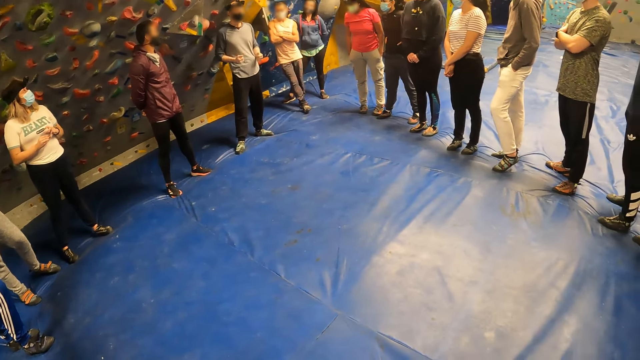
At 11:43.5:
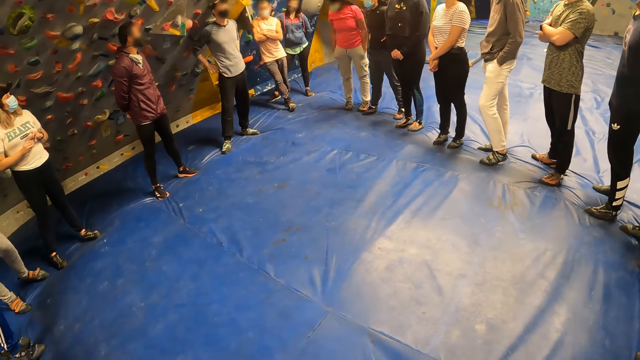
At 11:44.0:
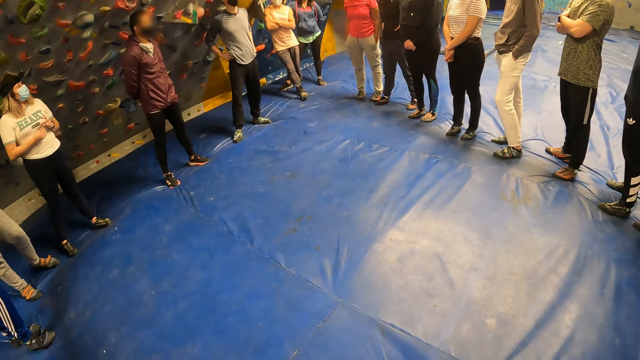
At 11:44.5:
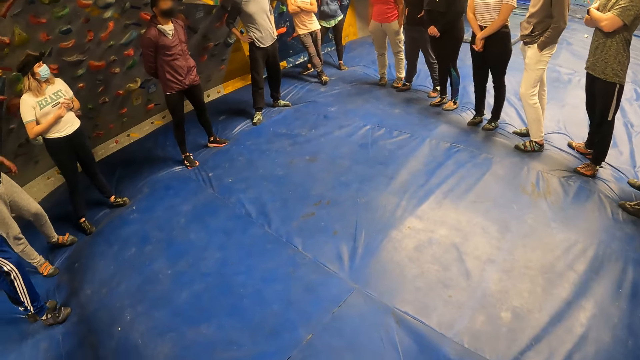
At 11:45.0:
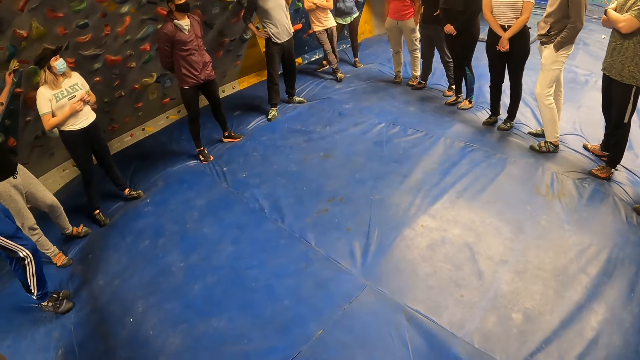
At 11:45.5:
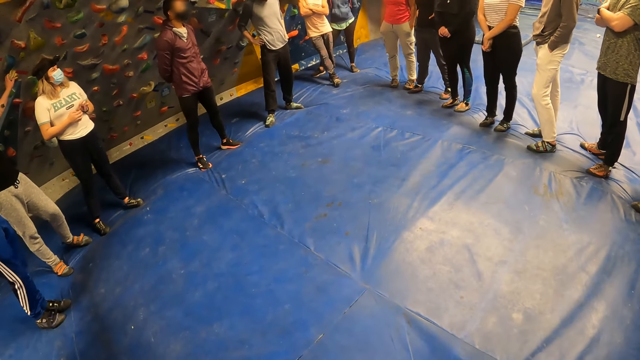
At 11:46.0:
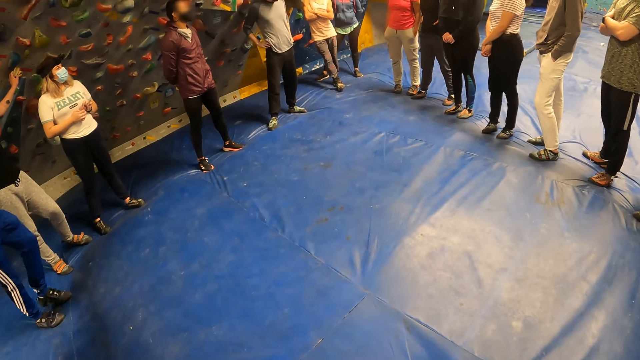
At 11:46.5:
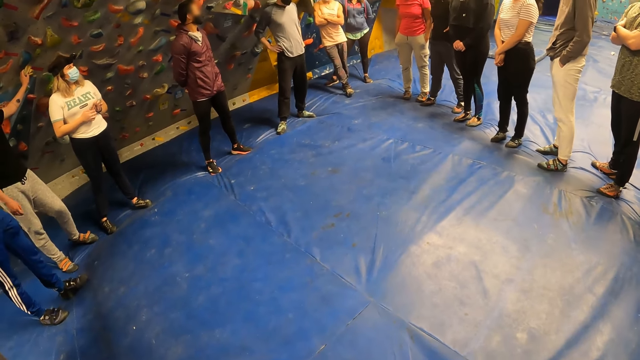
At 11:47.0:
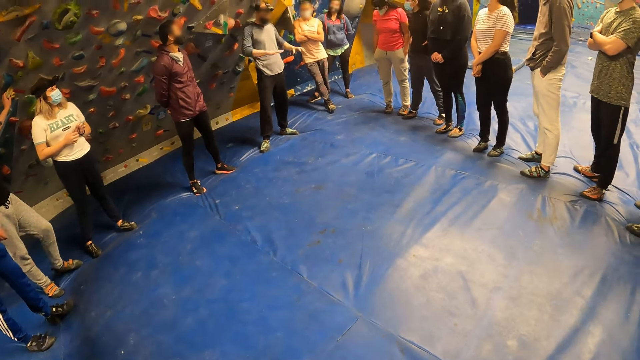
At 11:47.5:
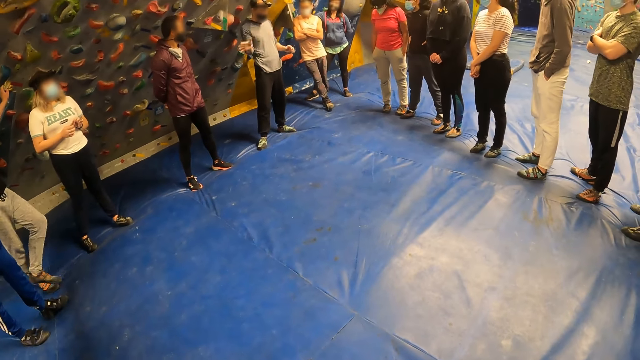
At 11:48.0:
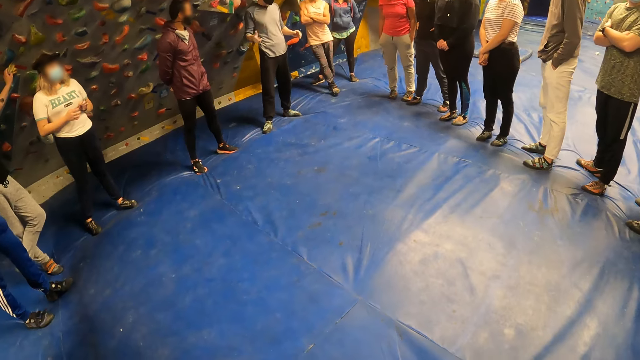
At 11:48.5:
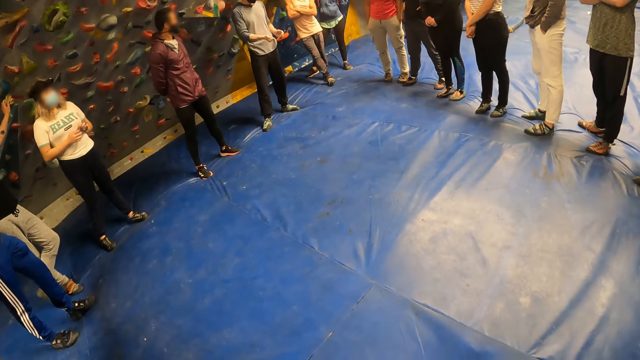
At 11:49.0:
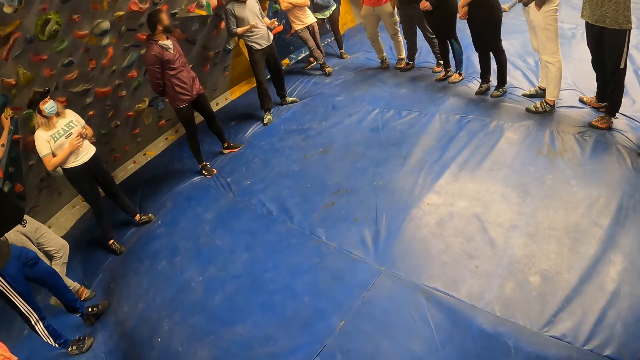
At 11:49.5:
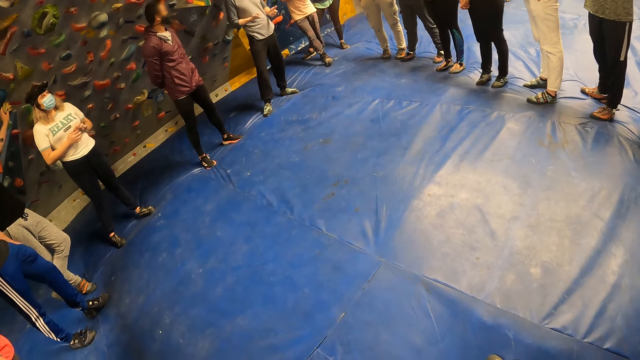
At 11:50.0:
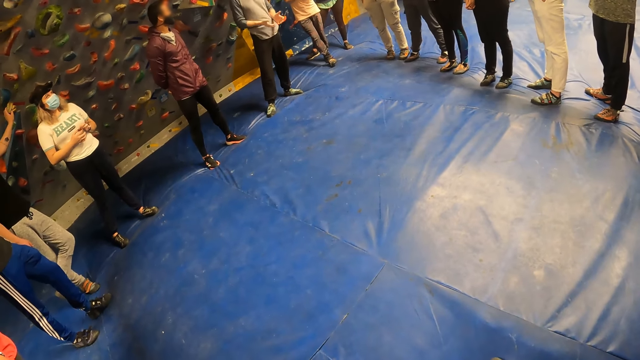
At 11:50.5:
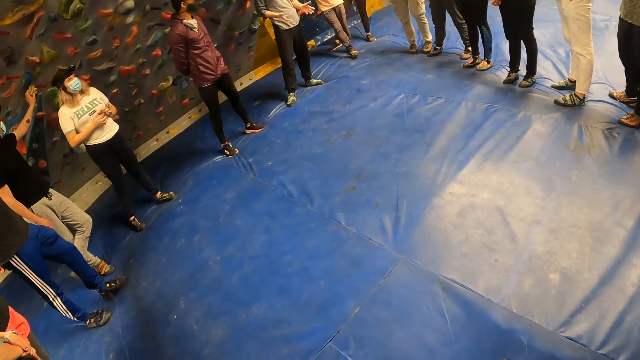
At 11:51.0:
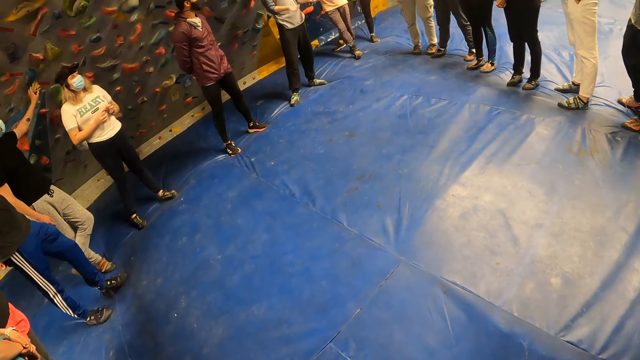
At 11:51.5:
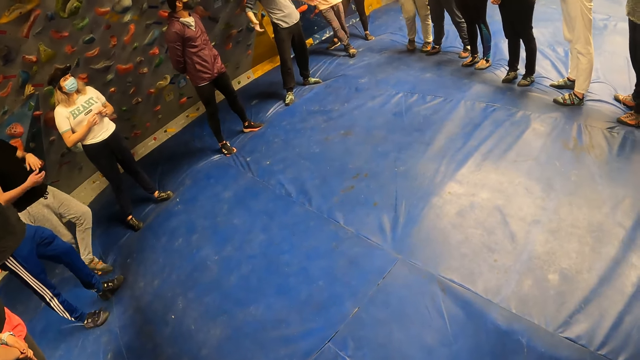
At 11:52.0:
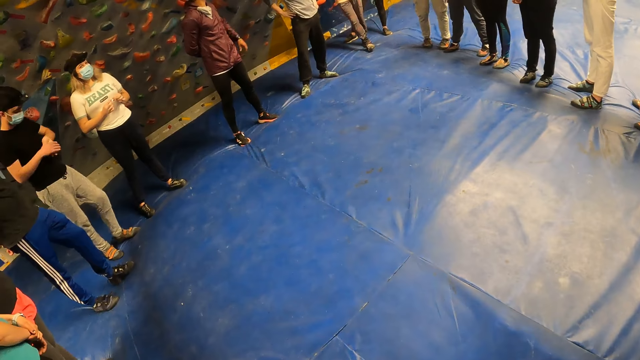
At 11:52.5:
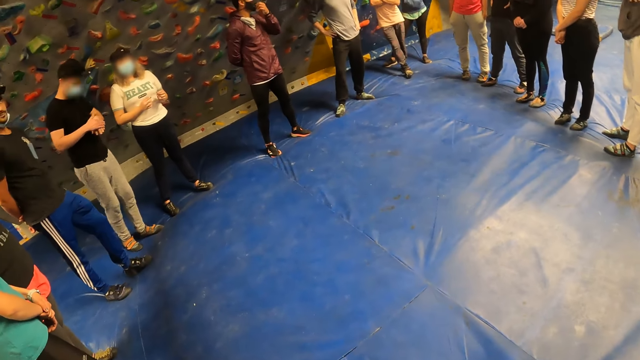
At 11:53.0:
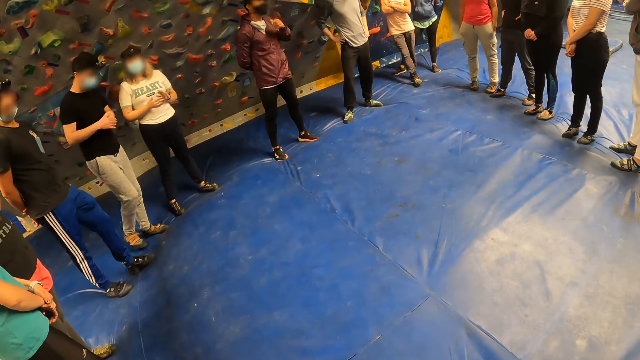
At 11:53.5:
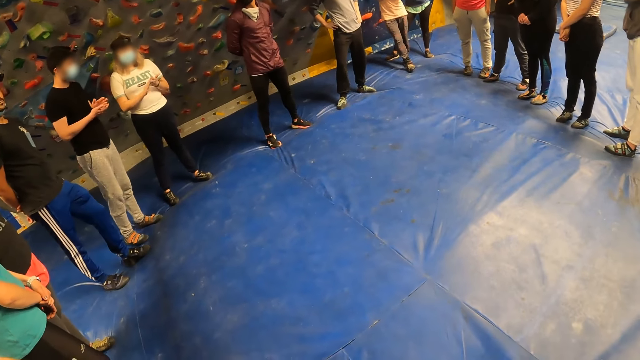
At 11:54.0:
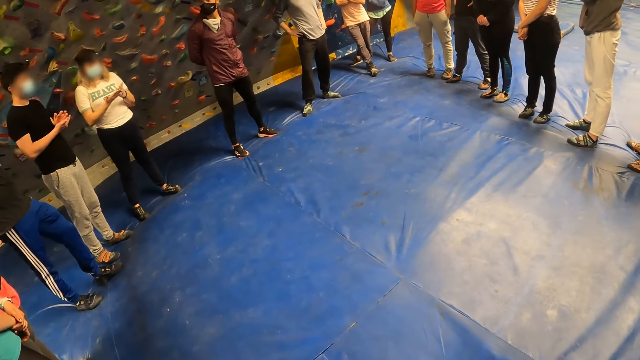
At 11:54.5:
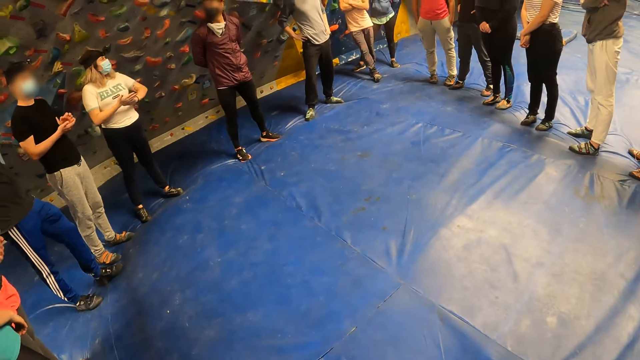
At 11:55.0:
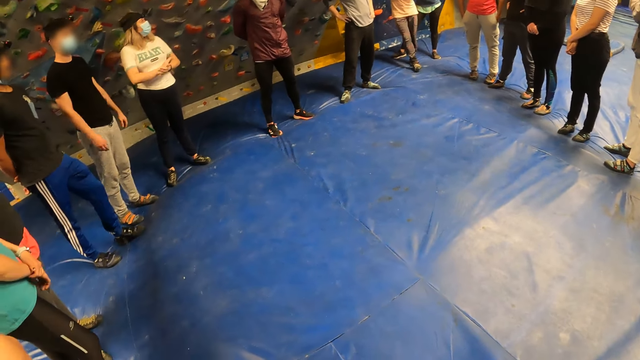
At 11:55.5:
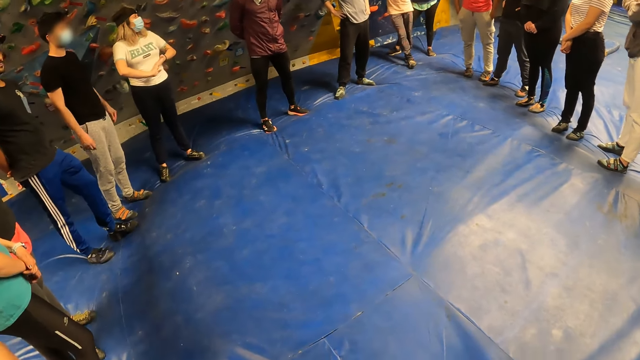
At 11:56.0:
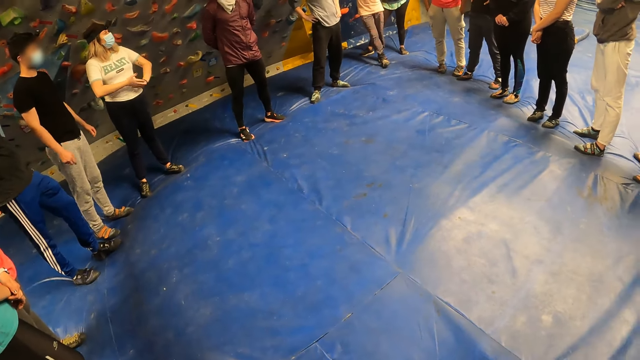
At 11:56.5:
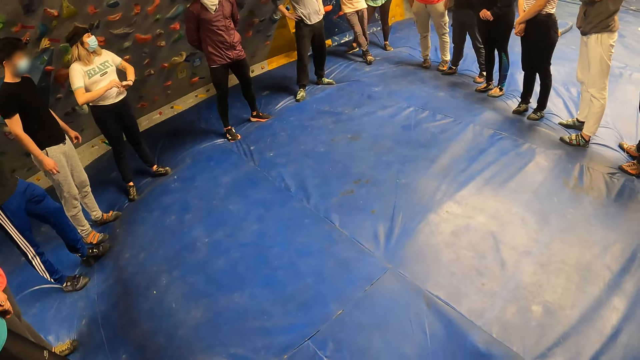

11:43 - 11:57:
The man places his left hand on the bouldering wall. Another man demonstrates to a group of people with both hands. The first man removes his left hand from the bouldering wall and rubs his left hand with his right hand.

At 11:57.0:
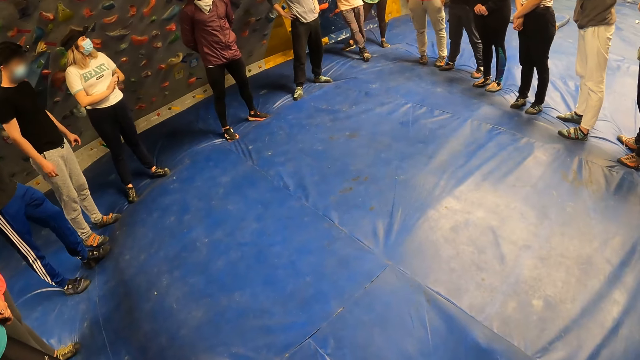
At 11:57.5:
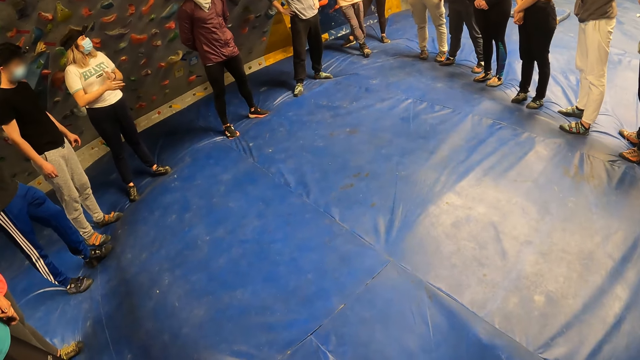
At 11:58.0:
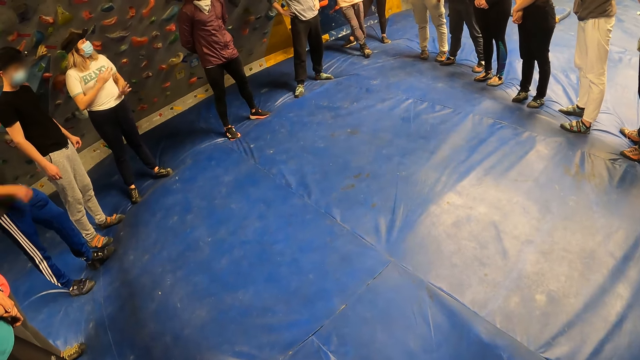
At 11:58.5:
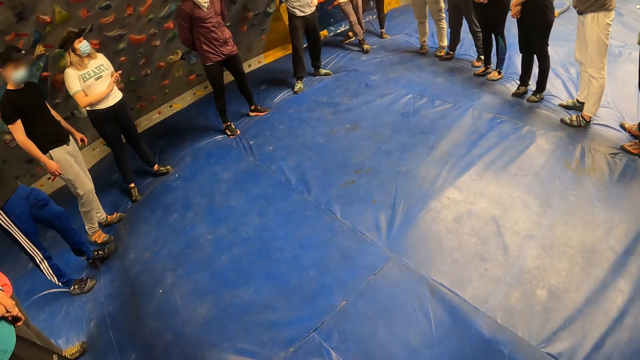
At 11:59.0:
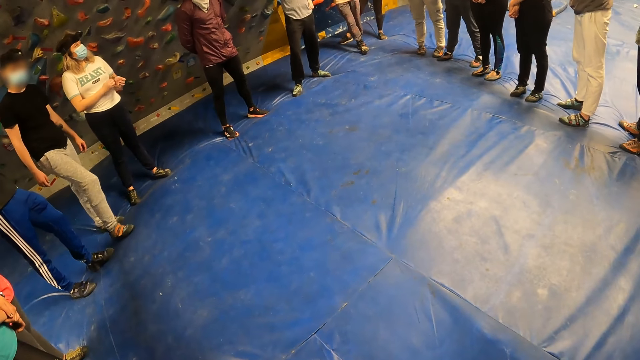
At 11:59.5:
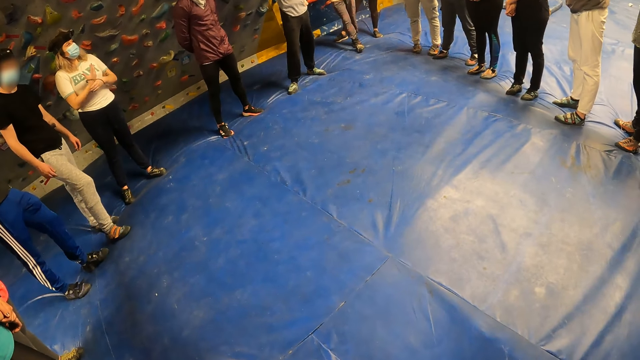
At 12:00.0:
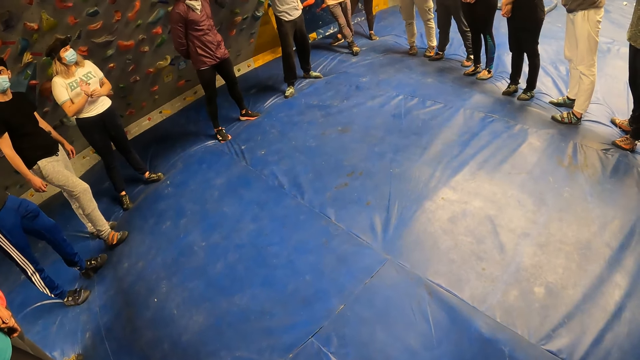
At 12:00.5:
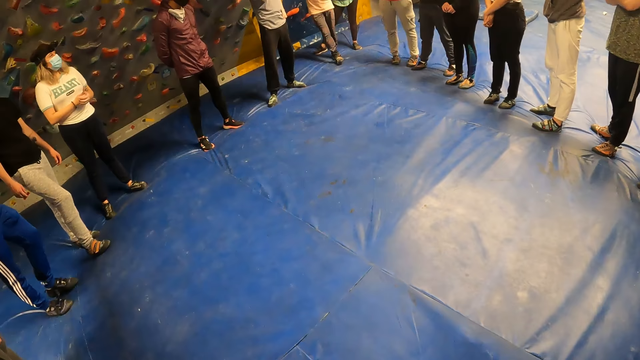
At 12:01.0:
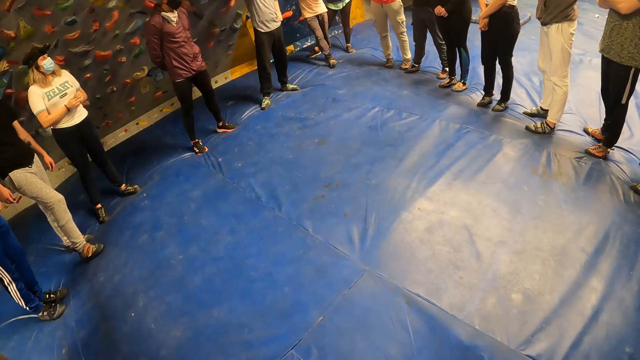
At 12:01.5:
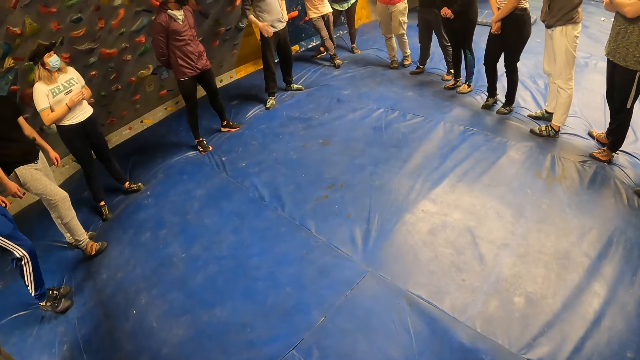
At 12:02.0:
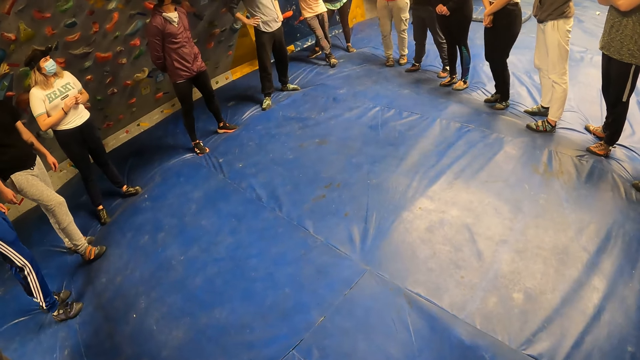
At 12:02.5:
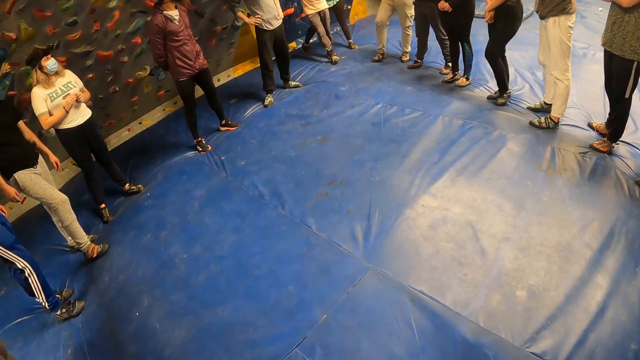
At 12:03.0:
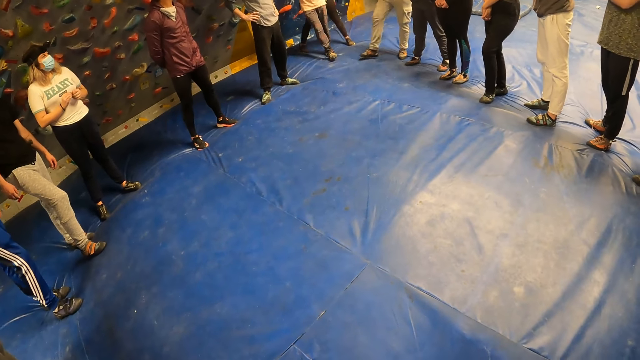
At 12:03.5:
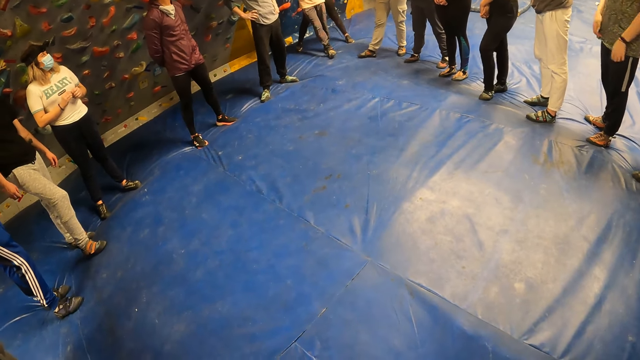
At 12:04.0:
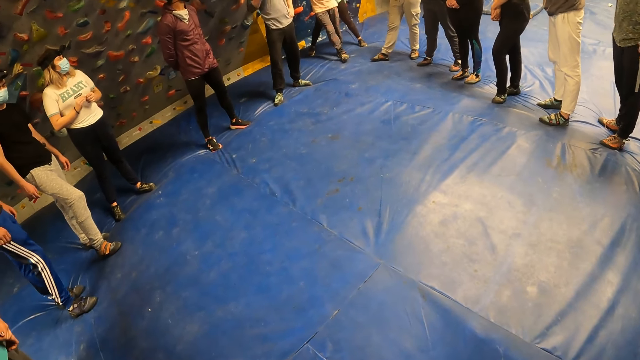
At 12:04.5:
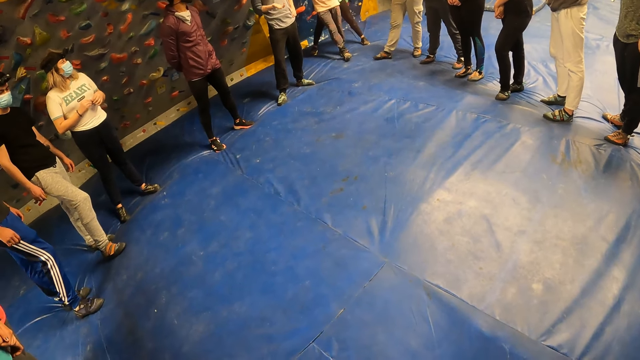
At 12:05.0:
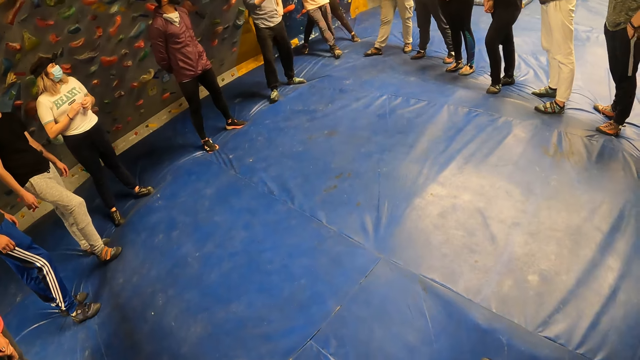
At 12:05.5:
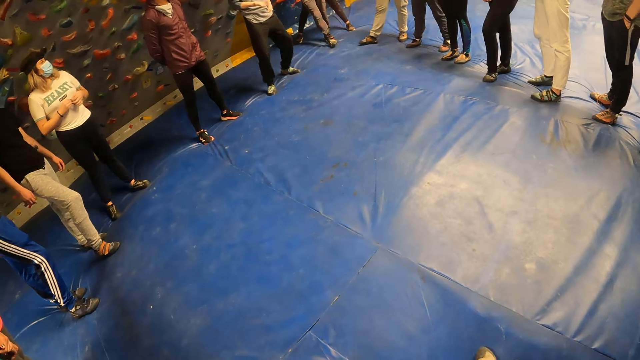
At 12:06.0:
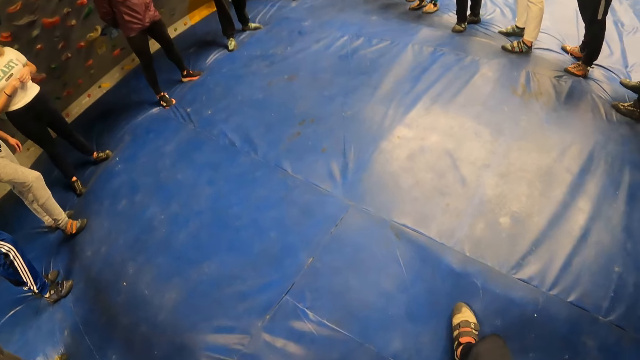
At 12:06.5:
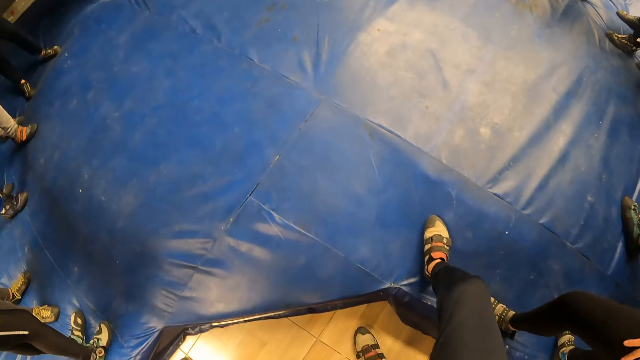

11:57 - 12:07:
The man holds his waist with his right hand. The man demonstrates to a group of people with his right hand. Another man puts his left hand in his pocket.
